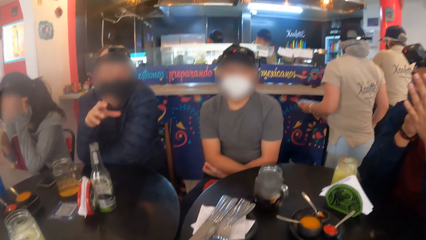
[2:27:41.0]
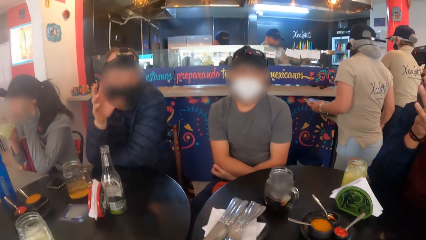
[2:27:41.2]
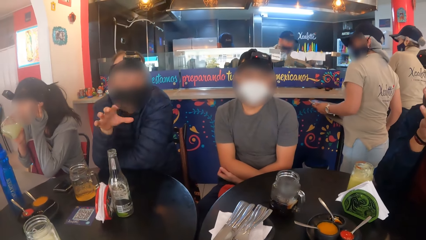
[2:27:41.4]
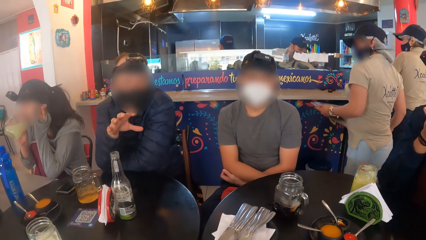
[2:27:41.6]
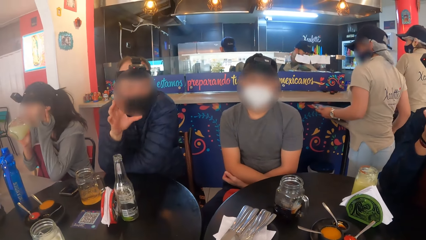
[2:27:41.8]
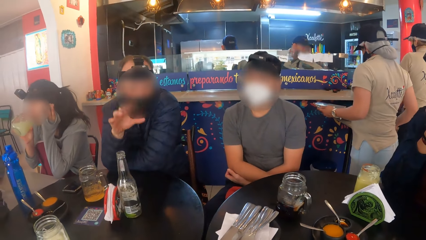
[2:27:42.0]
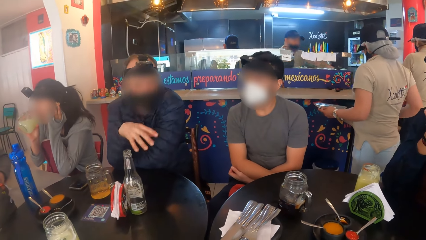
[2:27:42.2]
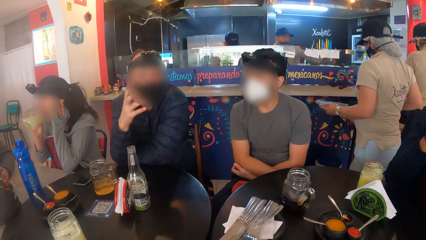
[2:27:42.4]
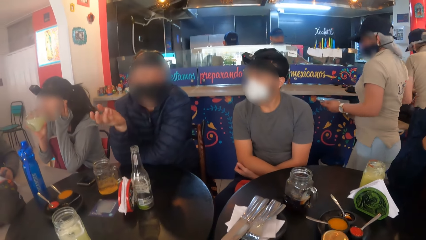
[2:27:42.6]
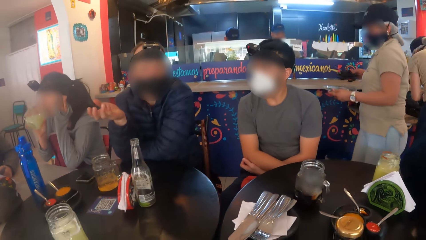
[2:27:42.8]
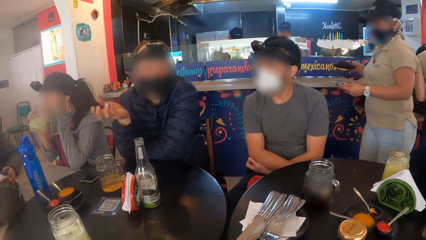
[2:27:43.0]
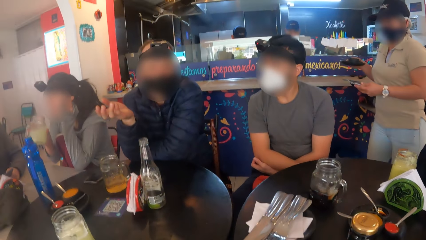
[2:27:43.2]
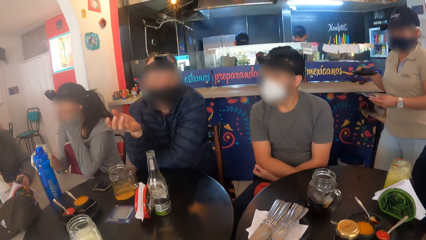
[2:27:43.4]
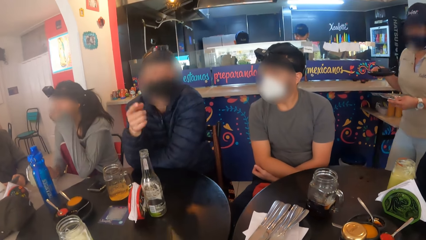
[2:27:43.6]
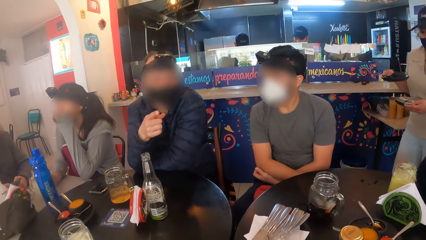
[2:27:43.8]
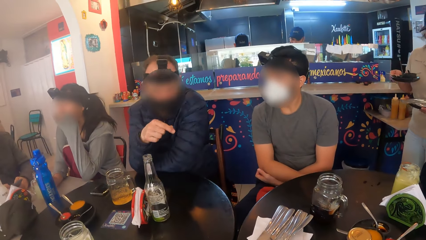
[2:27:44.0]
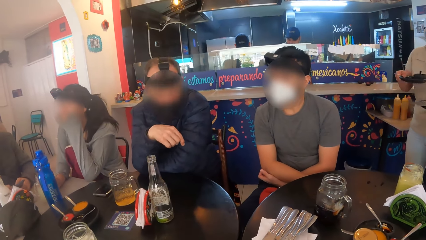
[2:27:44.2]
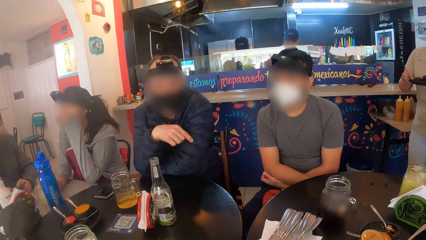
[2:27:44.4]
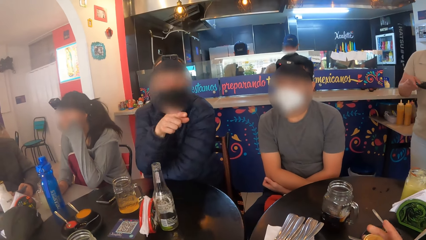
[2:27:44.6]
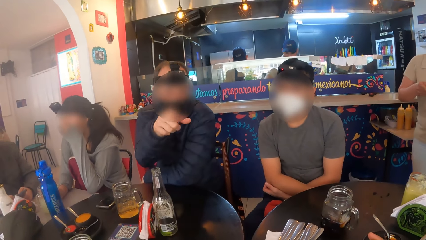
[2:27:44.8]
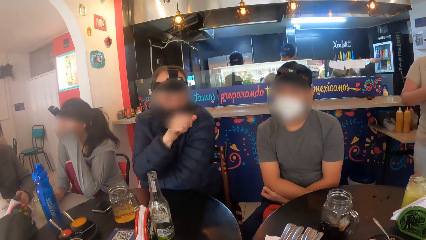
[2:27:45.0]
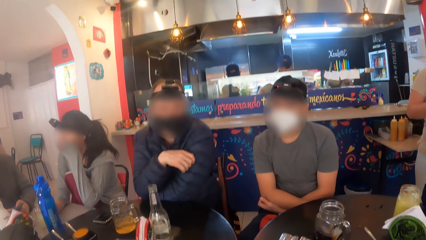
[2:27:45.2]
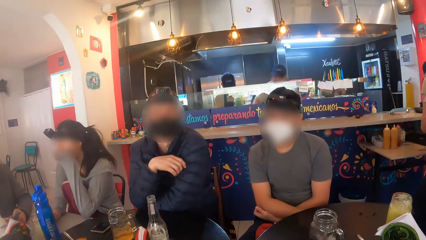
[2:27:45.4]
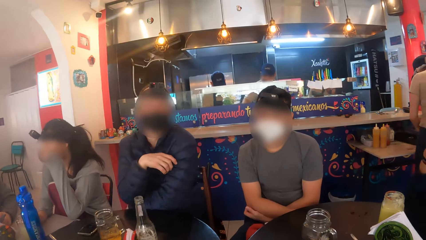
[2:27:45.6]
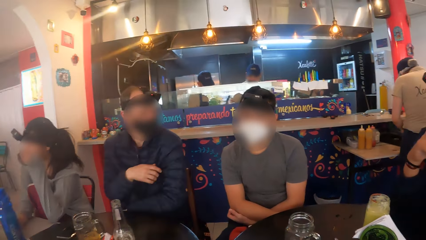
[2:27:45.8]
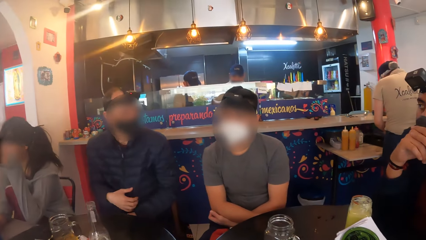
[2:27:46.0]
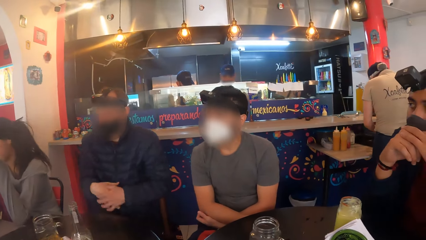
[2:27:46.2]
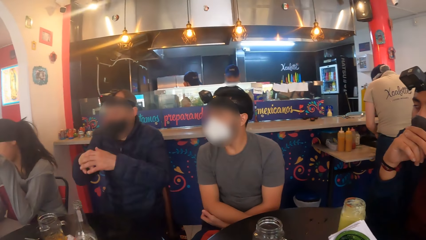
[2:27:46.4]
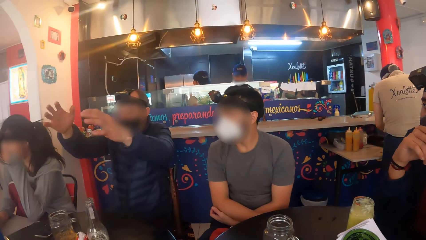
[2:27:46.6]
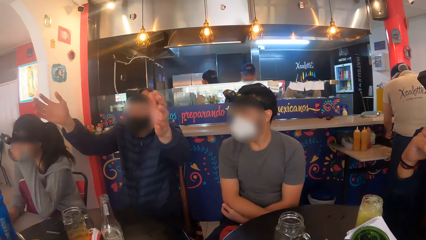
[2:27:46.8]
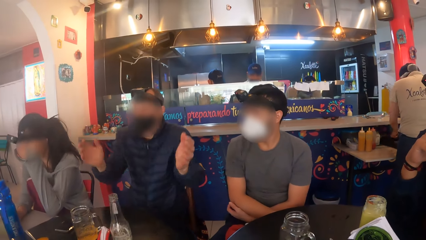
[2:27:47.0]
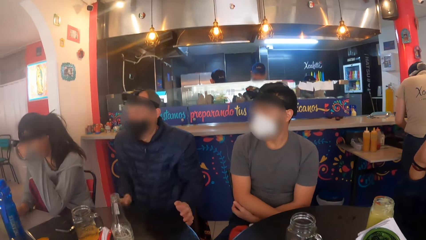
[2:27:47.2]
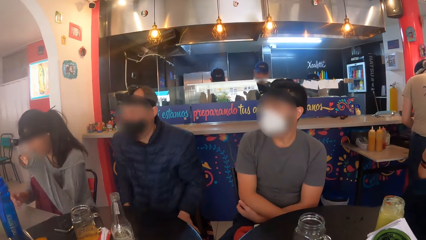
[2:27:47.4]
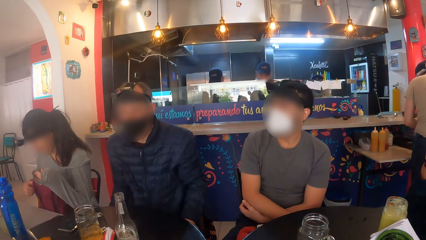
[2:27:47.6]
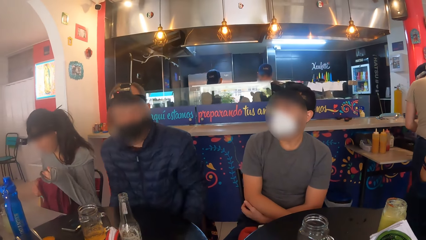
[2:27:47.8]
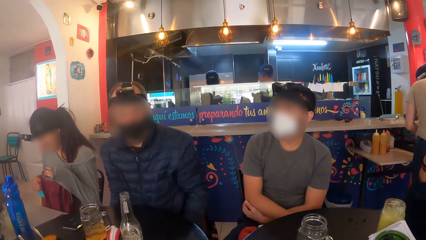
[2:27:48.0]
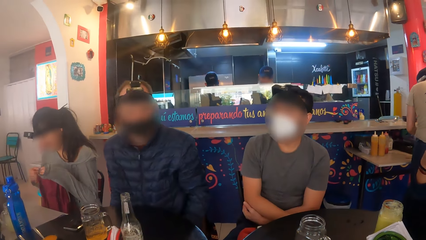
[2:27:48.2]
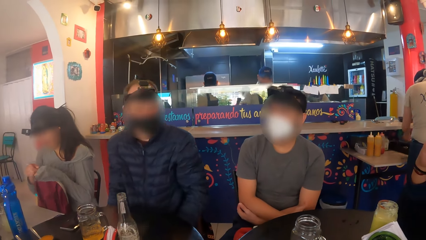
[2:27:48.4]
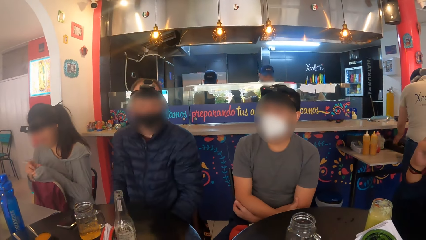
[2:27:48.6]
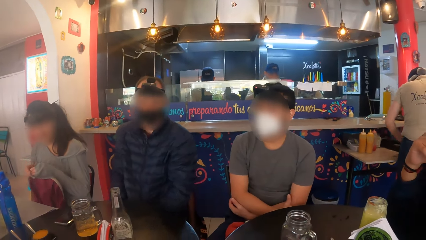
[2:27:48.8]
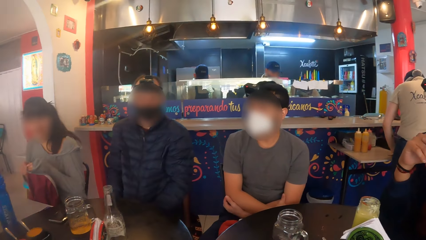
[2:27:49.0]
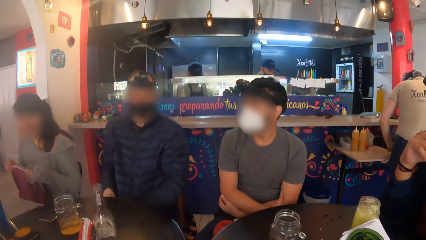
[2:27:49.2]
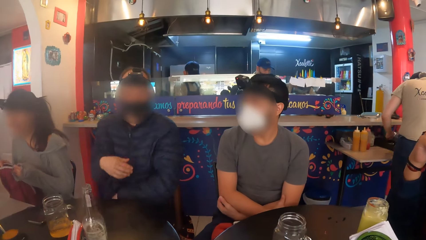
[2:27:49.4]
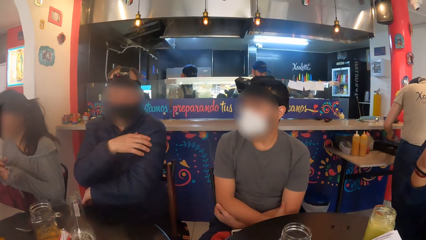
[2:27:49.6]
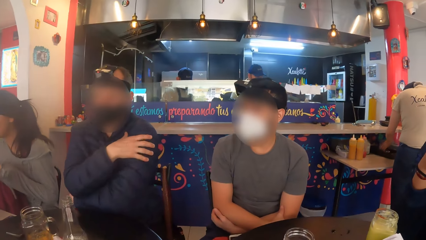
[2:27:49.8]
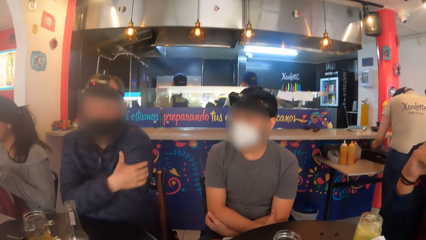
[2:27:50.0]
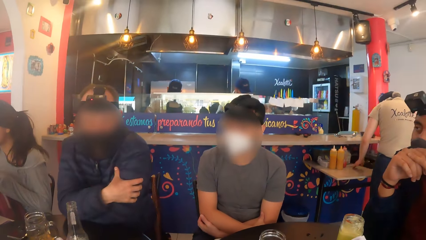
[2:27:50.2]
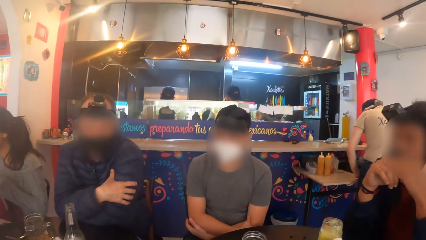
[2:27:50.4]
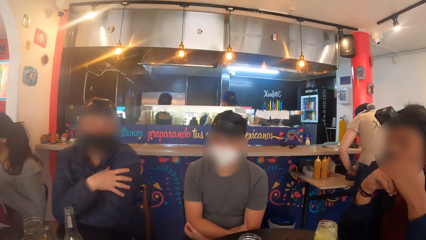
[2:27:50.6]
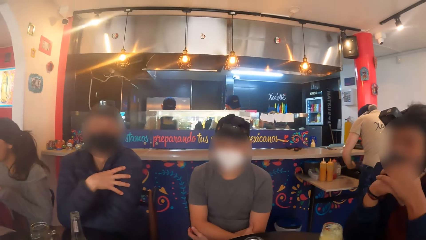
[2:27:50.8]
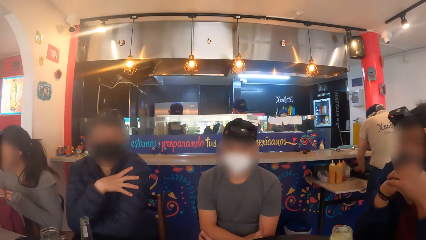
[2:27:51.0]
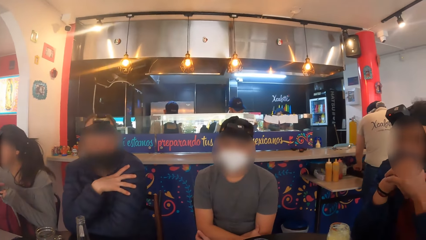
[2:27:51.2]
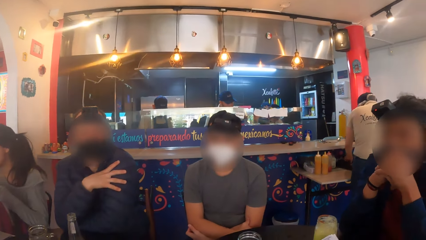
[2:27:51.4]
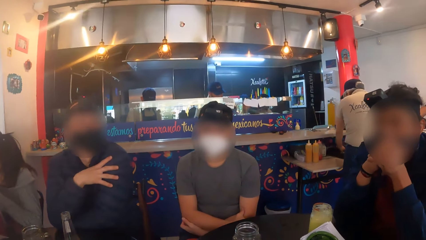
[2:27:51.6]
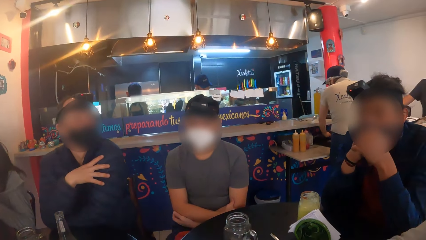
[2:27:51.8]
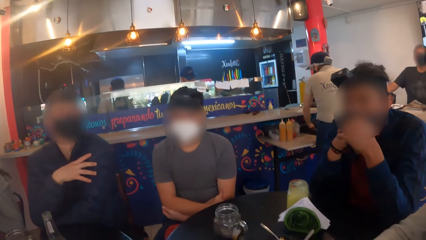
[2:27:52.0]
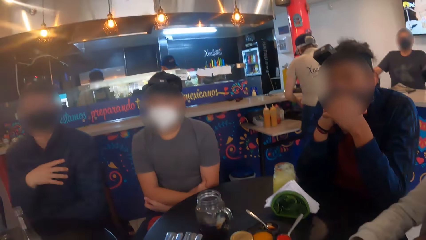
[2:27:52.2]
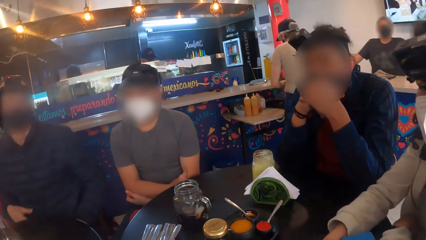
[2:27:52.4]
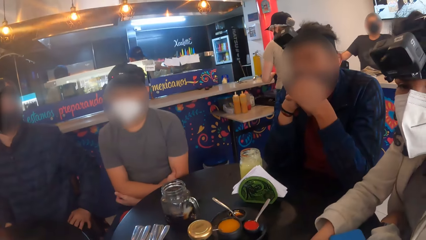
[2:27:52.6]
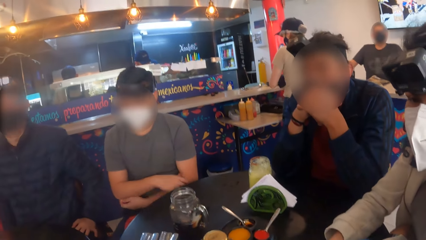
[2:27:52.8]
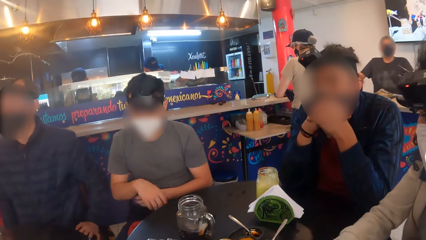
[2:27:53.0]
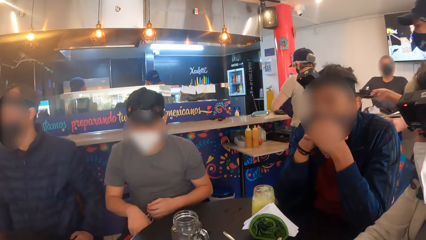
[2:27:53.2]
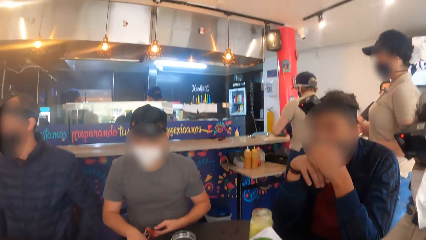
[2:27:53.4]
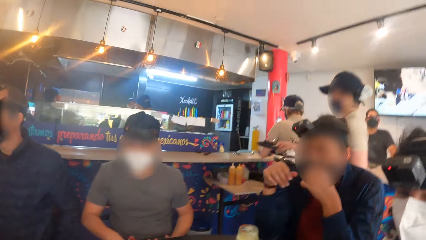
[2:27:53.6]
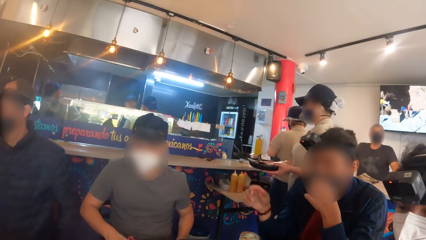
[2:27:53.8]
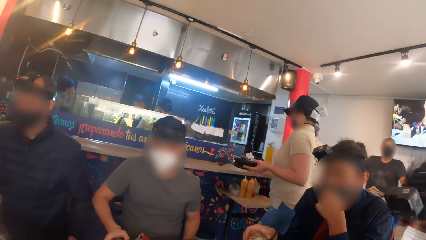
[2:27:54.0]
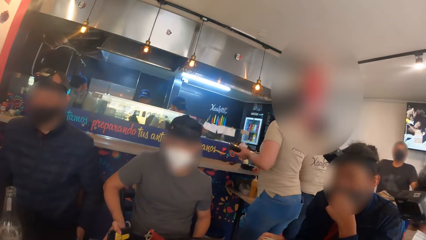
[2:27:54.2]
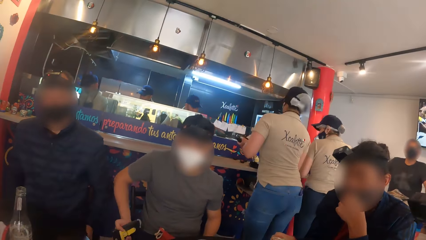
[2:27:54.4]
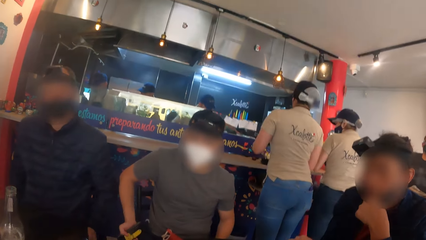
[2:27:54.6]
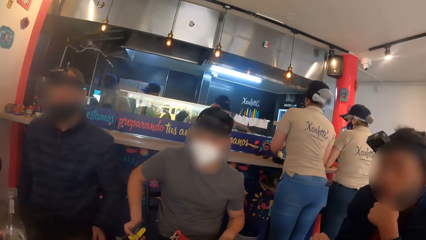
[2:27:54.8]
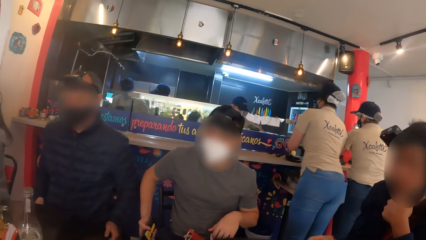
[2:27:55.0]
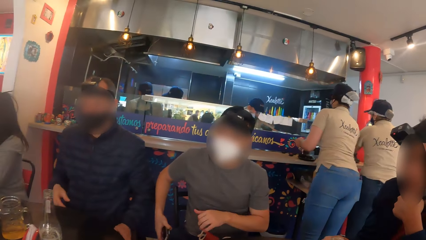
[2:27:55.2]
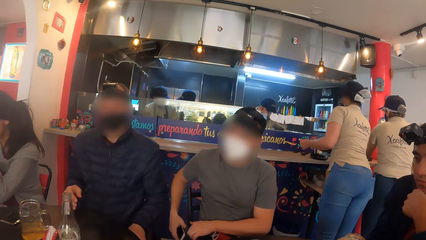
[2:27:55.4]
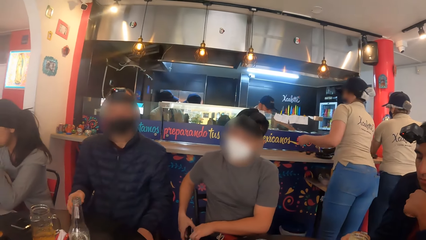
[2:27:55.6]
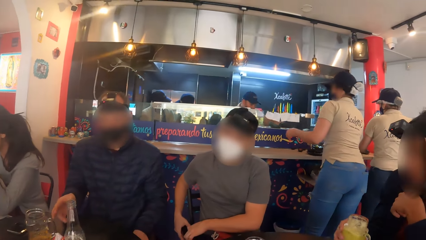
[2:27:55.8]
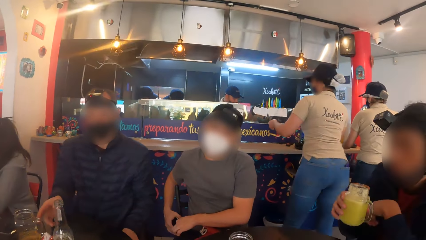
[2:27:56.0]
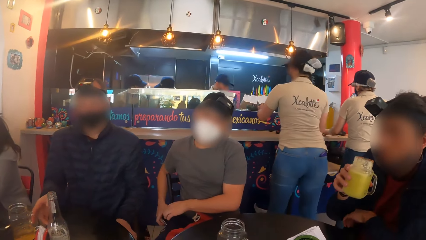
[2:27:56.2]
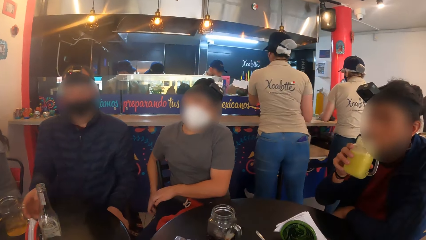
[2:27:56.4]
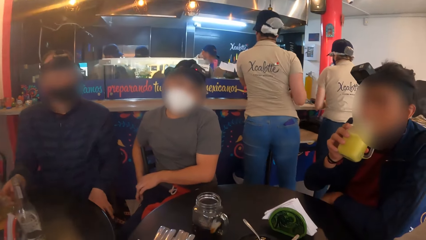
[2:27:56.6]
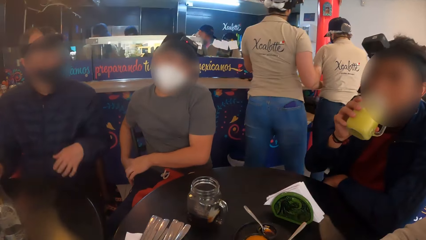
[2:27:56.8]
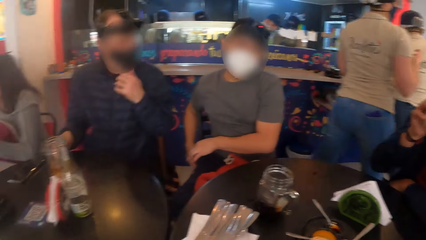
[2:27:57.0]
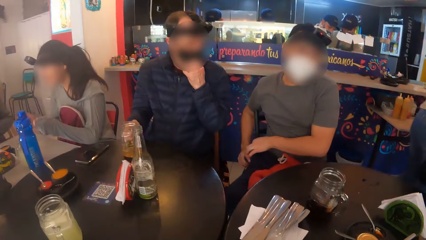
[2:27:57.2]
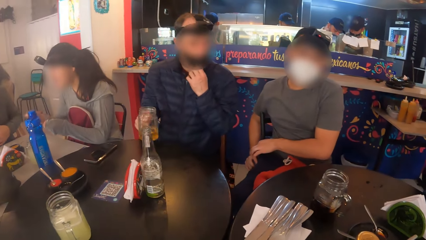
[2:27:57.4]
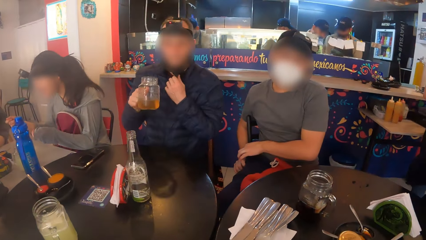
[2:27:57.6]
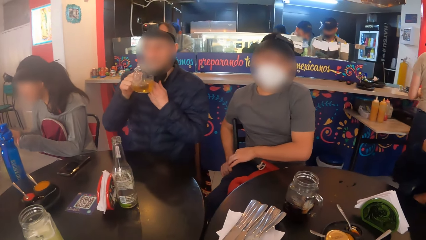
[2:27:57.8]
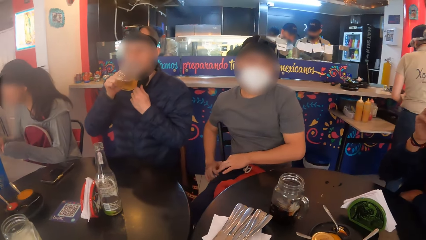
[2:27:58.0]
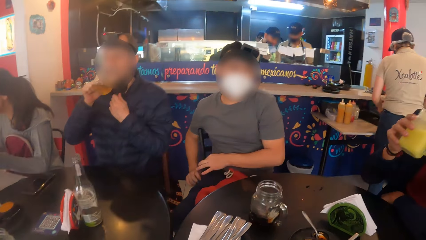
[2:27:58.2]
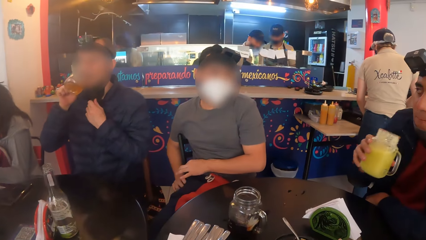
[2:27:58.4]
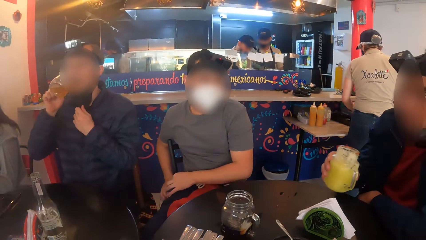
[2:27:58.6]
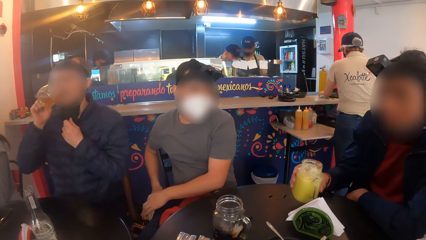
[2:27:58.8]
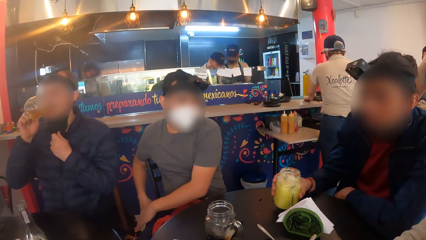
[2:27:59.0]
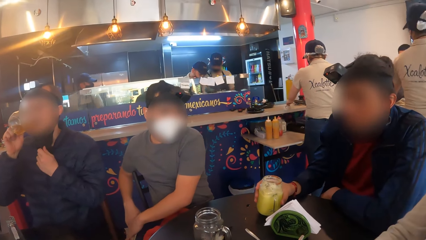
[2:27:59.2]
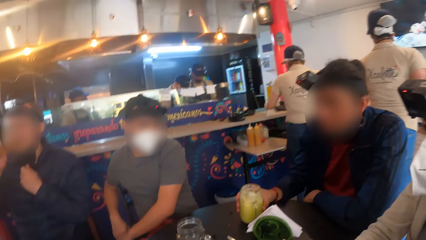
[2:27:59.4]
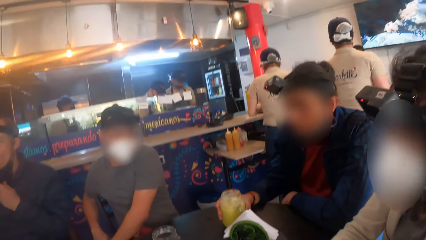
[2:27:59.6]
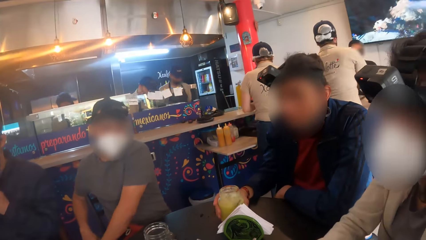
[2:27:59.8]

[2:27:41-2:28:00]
The waiter picks a plate from a counter with her right hand. The camera wearer drops the bottle on the table with her right hand. A man places both elbows on the table. He removes both elbows from the table. Another man puts a phone in his right pocket with his right hand. A third man picks the cup from the table with his right hand and drinks juice from the cup with his right hand. The first man picks the cup from the table with his right hand, adjusts the facemask on his face with his left hand and drinks juice from the cup with his right hand. The third man drops the cup on the table with his right hand.
